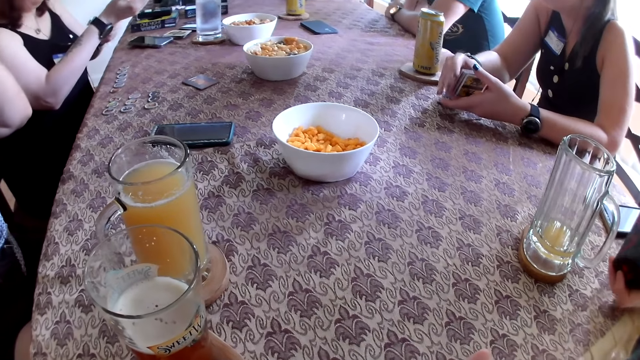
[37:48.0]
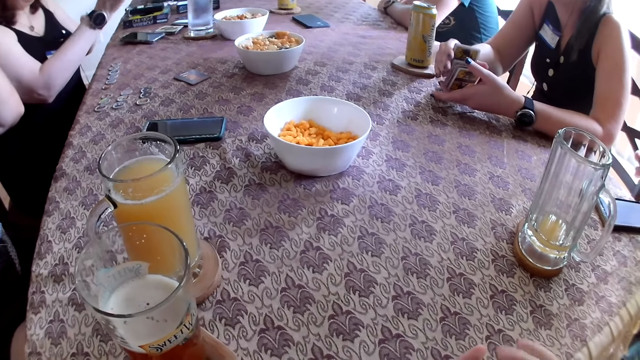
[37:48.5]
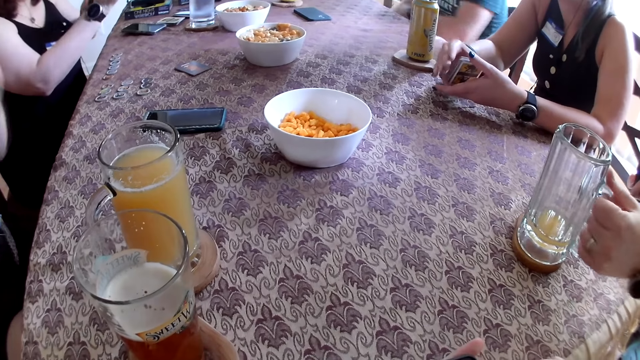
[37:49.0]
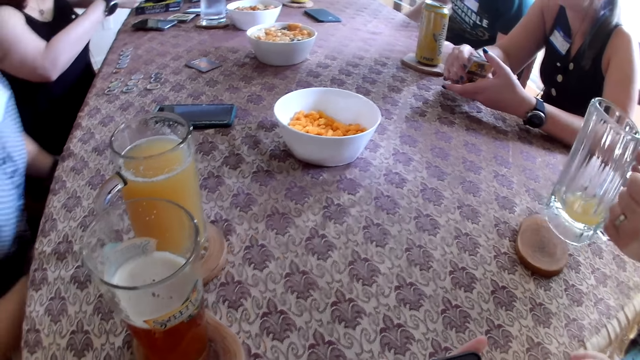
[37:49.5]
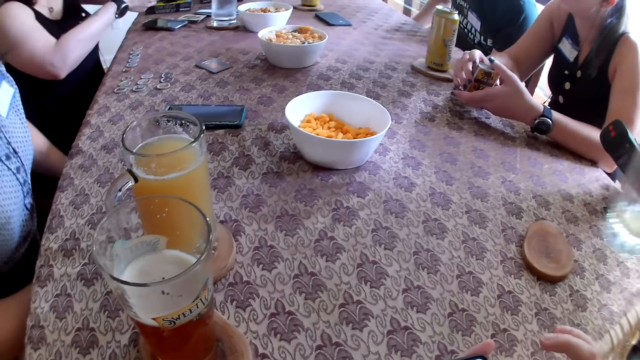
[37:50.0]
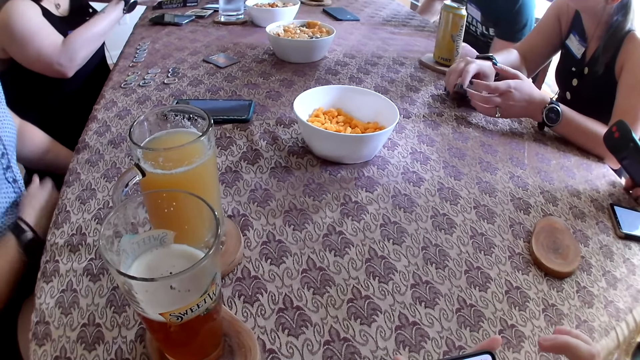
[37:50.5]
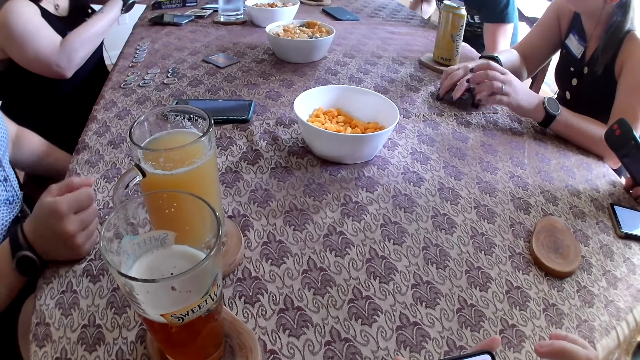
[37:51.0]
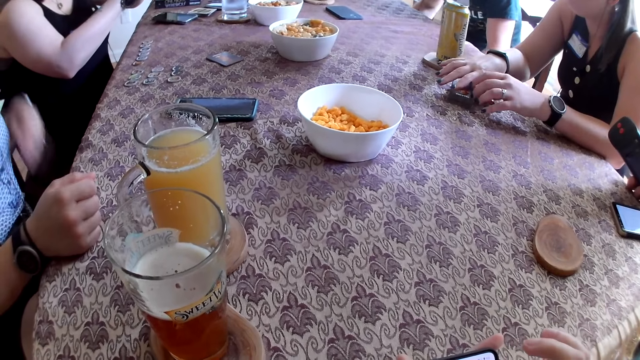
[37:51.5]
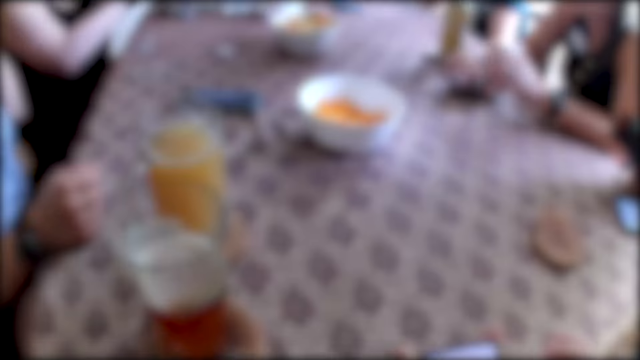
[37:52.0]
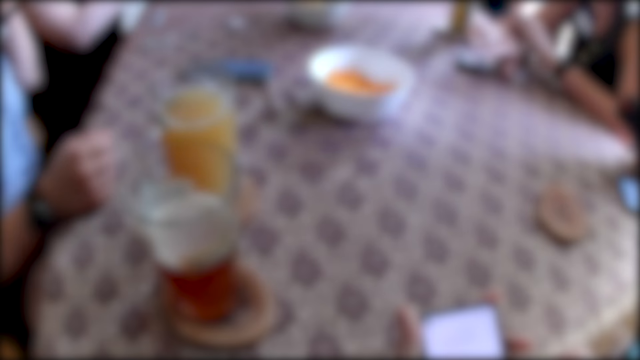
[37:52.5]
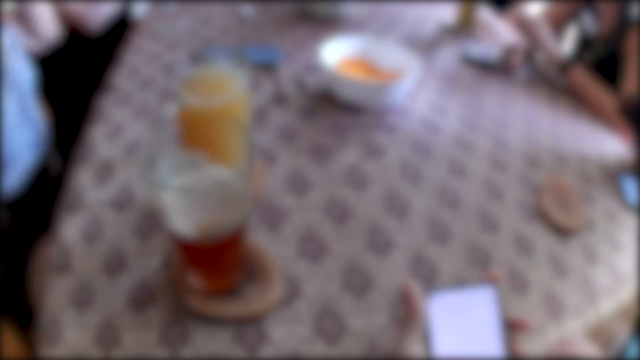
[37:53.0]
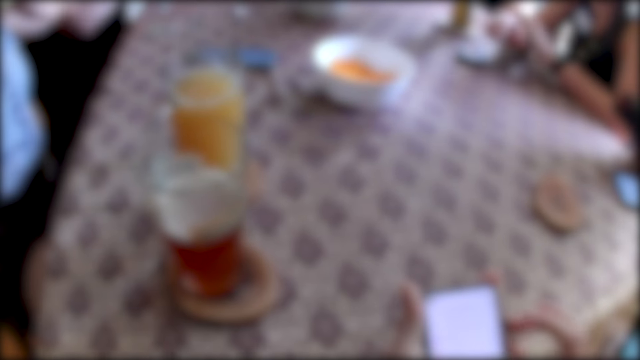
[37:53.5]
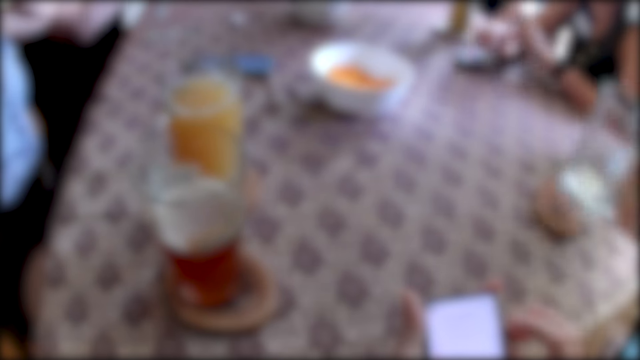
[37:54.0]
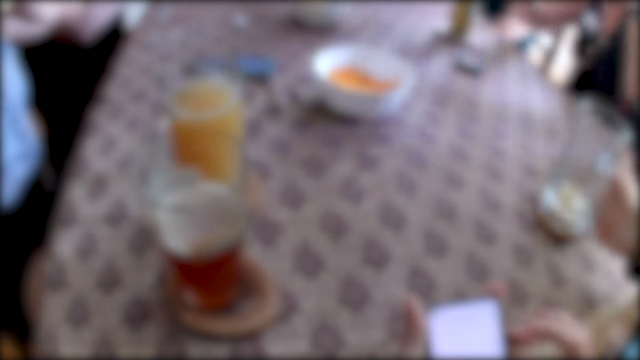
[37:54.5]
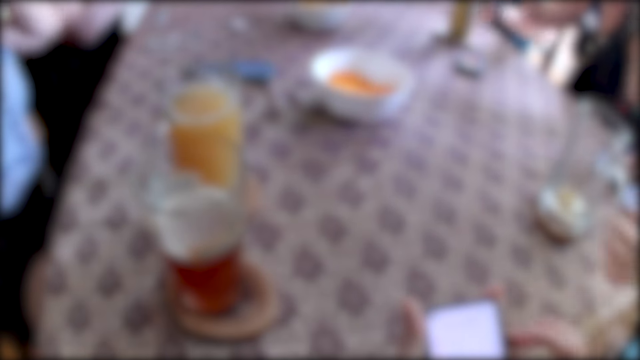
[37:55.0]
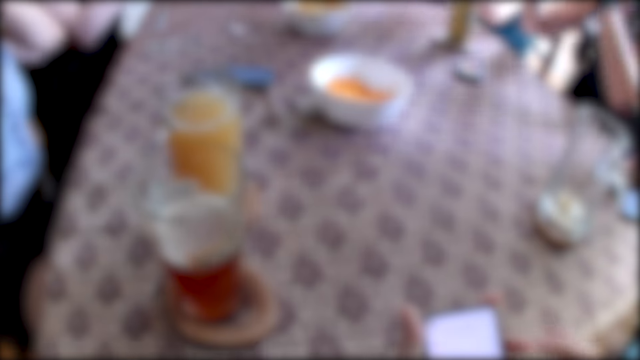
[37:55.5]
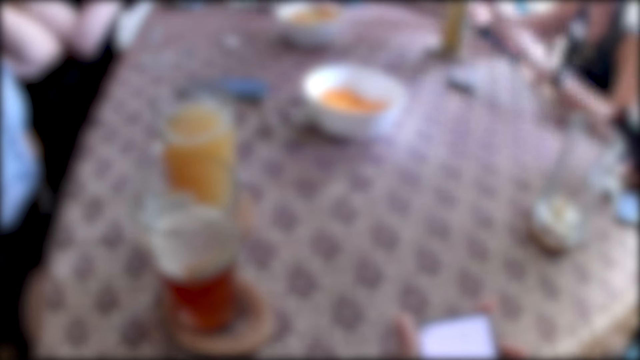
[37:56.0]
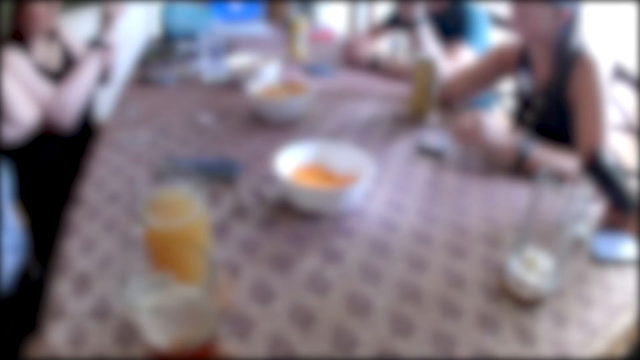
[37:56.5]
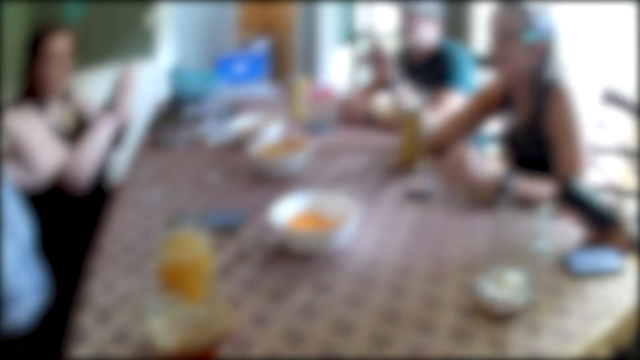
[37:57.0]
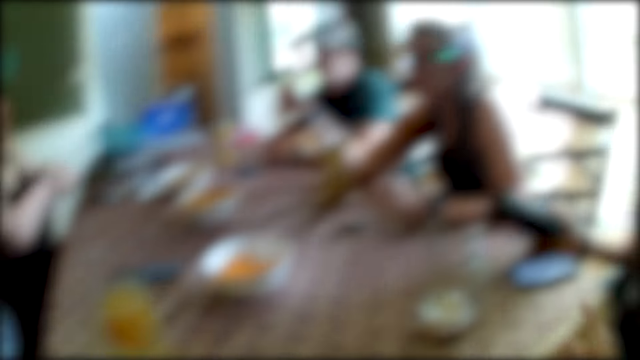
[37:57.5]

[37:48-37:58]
A man picks up his glass of juice with his left hand from a coaster. Another man puts his left hand under the table. The camera wearer looks at the table. He operates his phone with both hands. A woman drops the deck of cards on the table with her right hand. Another woman drops her right hand on the table. The first man drops his glass of juice with his left hand on the coaster. The other man puts his left hand on the table. The first woman drops her left hand on the table.

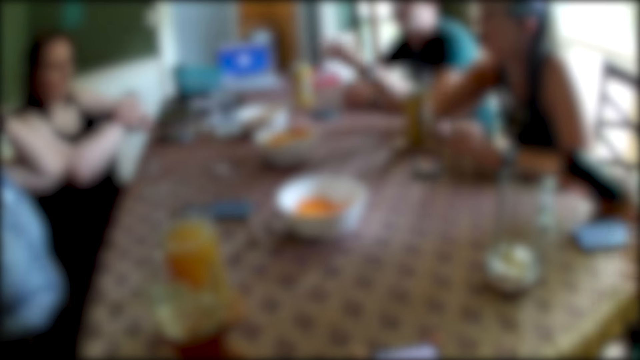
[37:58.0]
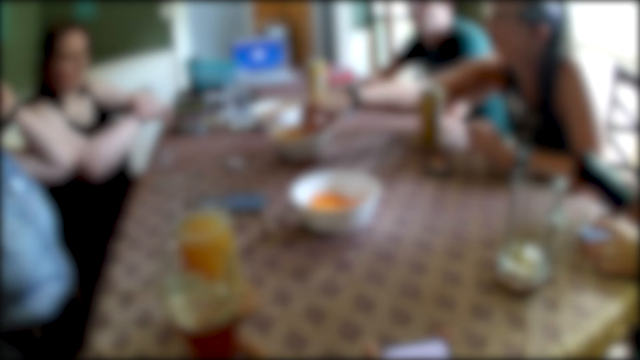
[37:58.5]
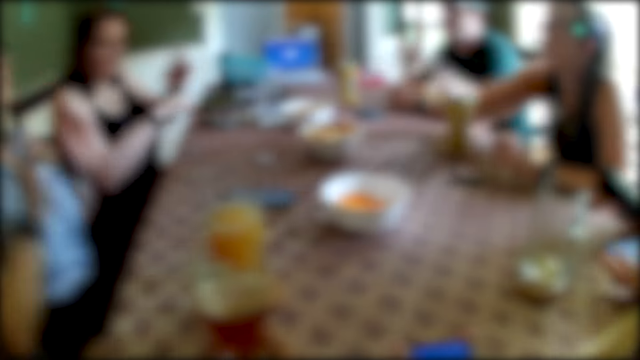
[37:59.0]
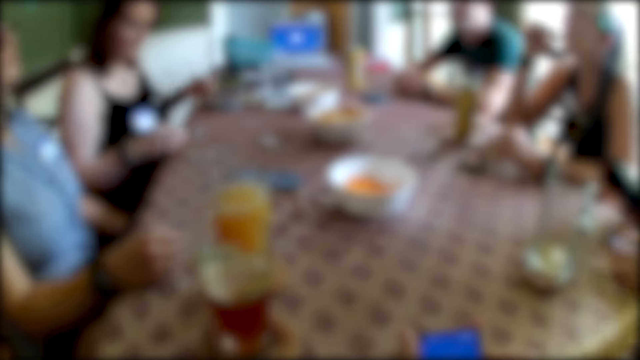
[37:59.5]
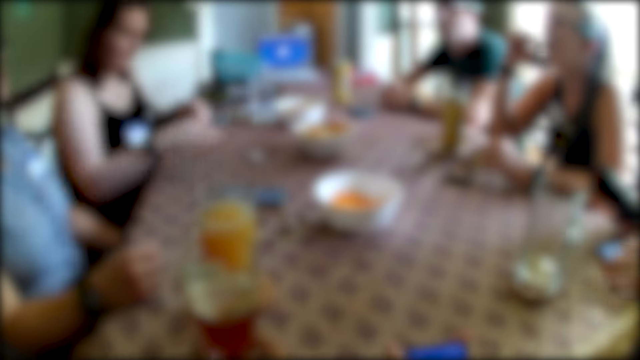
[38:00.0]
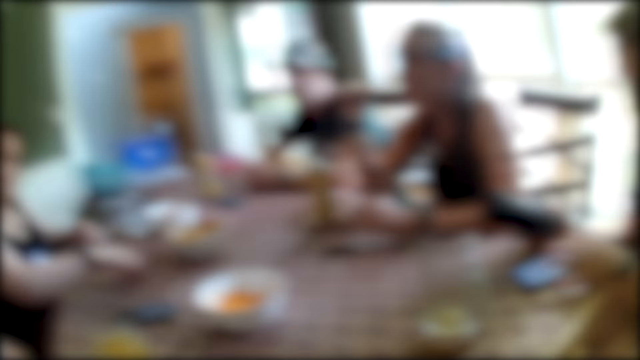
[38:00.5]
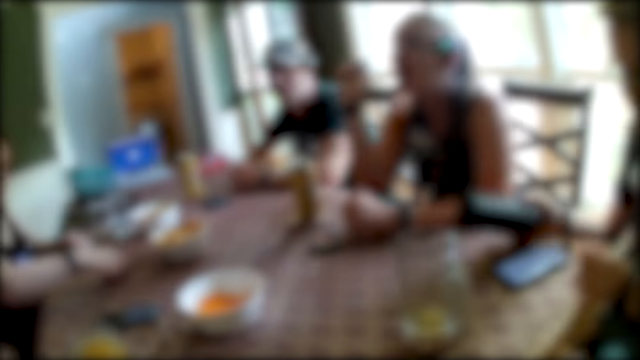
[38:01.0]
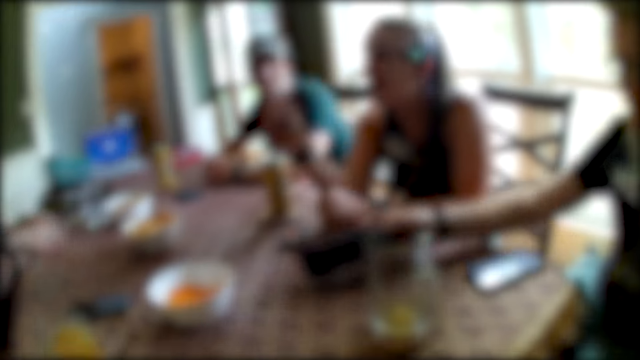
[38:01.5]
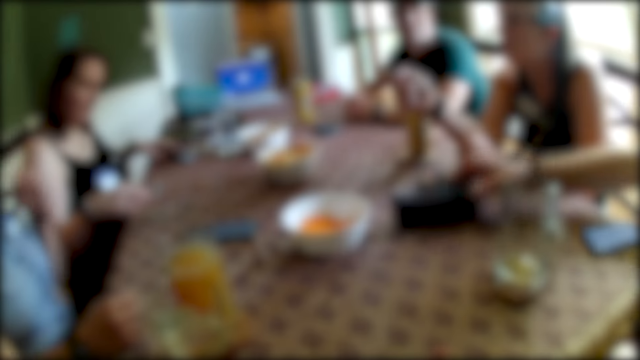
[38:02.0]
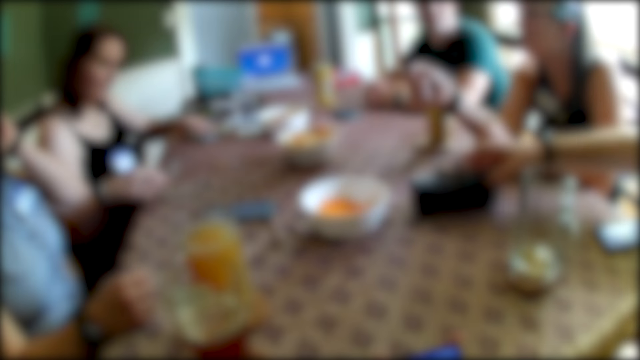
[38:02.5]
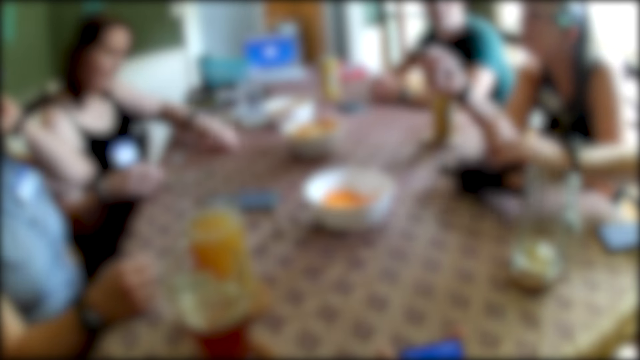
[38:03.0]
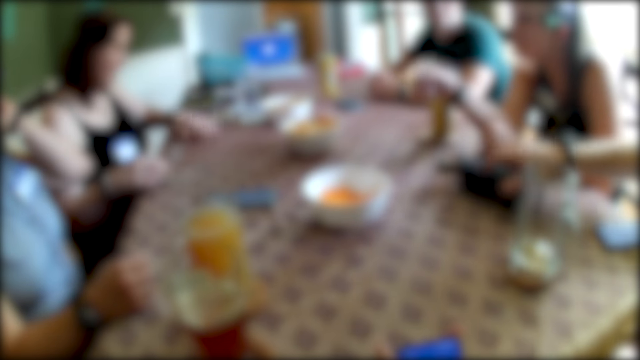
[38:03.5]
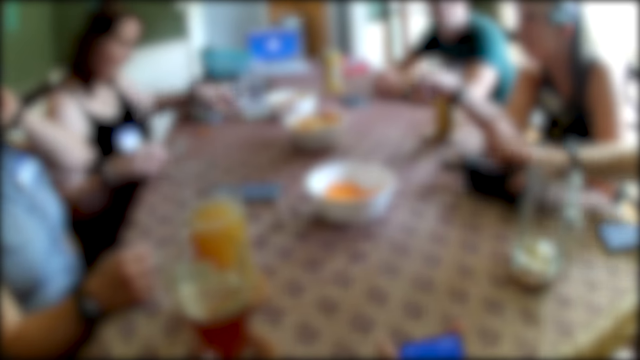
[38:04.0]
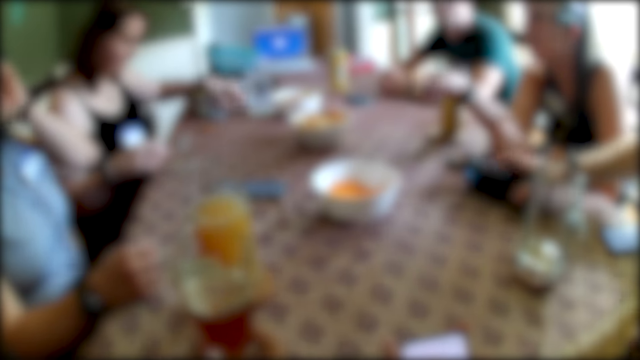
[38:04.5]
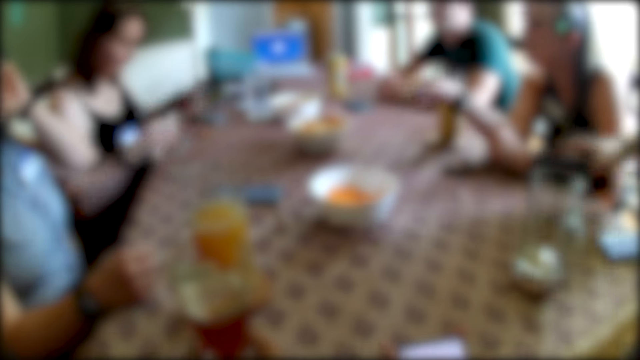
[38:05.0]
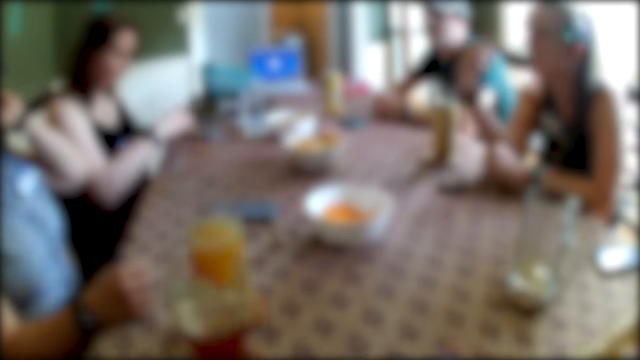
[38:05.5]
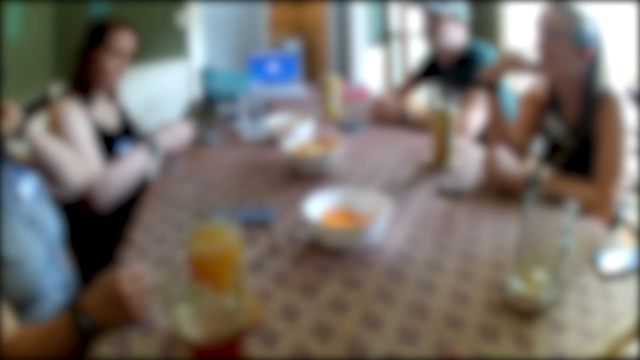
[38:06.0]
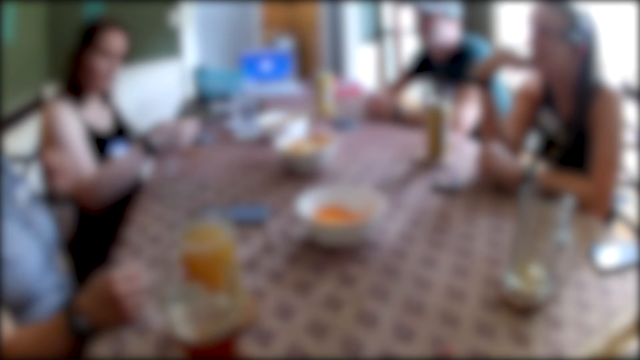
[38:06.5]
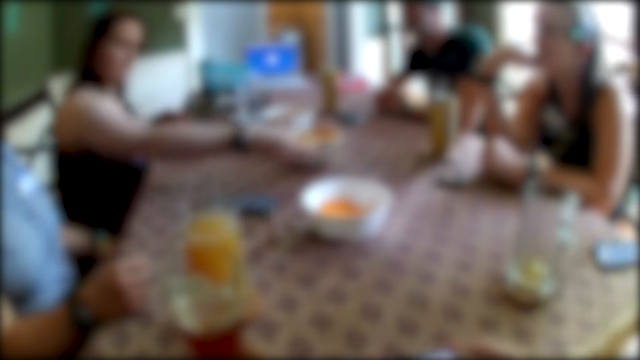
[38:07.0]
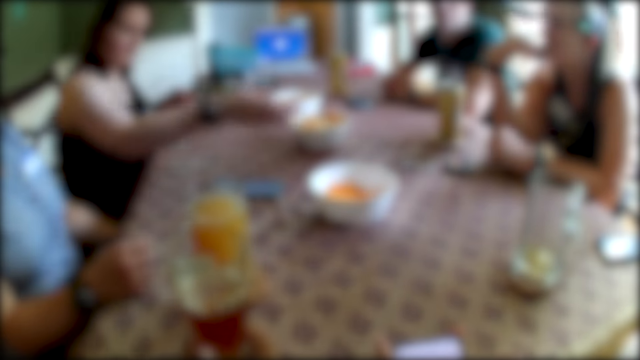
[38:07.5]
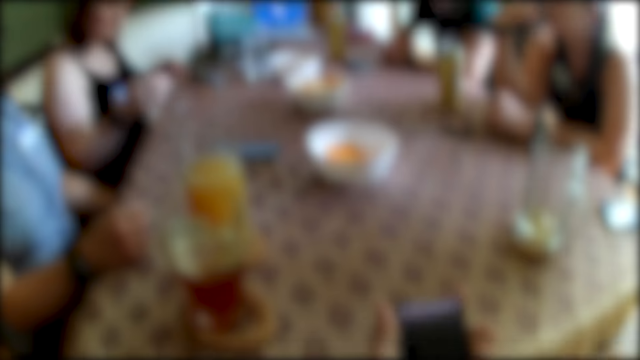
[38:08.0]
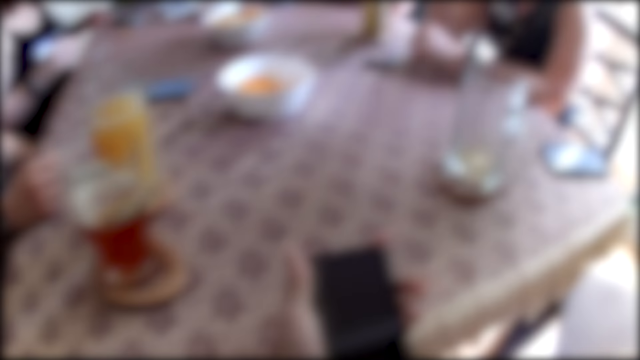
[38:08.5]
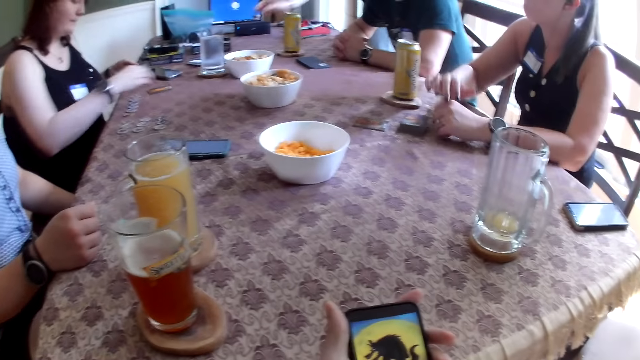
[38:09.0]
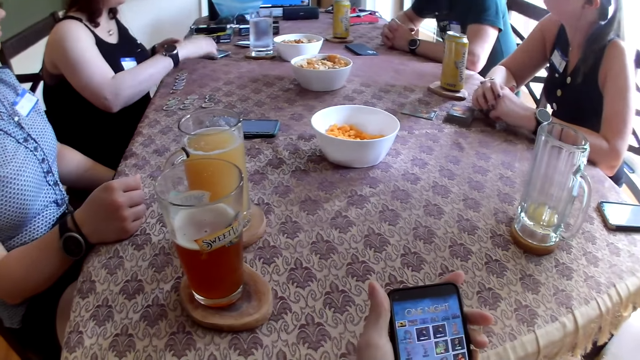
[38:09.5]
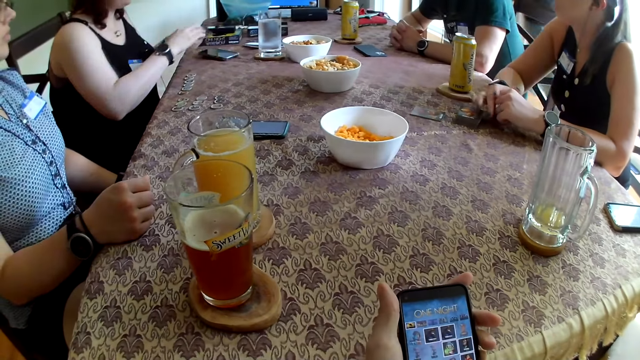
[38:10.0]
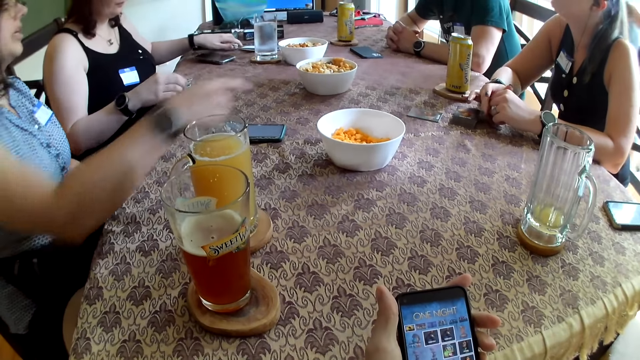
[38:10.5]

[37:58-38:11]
The man operates his phone on the table with his left hand. A woman picks snacks from a snack bowl with her right hand. Another woman drops her right hand on the table. The first woman eats the snacks with her right hand. A third woman arranges tokens on the table with both hands. The man drops the Bluetooth speaker on the table with his right hand. The second woman touches her face with her left hand. The man picks up the Bluetooth speaker on the table with his right hand. The man drops the Bluetooth speaker on the table with his right hand. The third woman picks up a deck of cards from the table with her left hand. The man picks up the Bluetooth speaker from the table with his right hand. The third woman drops a card on the table with her right hand. The camera wearer uses the phone. The third woman picks up a card from the table with her right hand and adds the card to the deck with her right hand. The second woman gestures with her right hand. The third woman drops the deck of cards on the table with her left hand.
